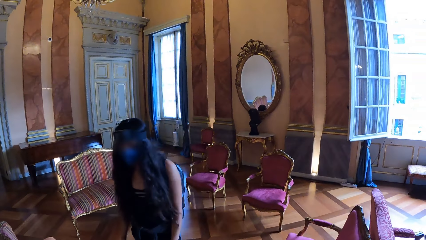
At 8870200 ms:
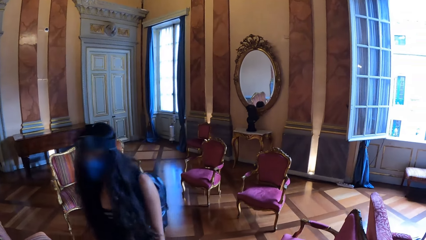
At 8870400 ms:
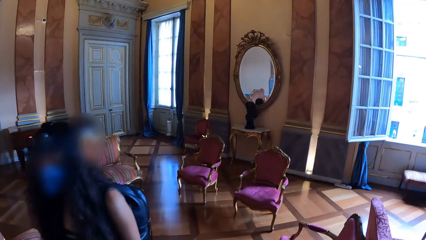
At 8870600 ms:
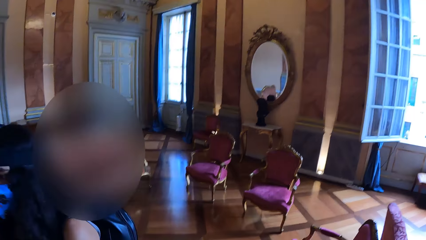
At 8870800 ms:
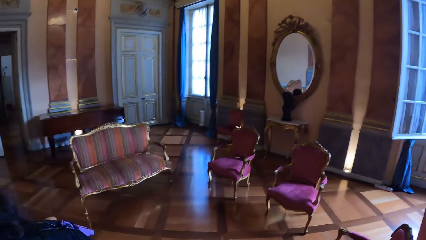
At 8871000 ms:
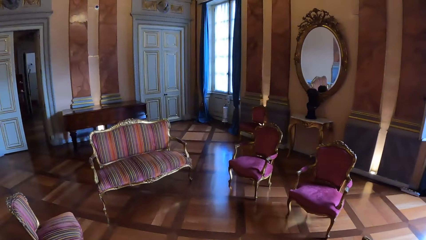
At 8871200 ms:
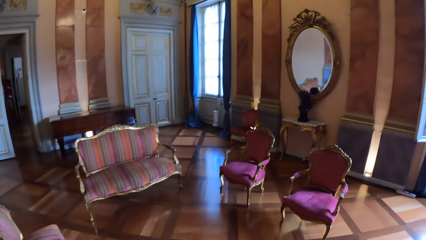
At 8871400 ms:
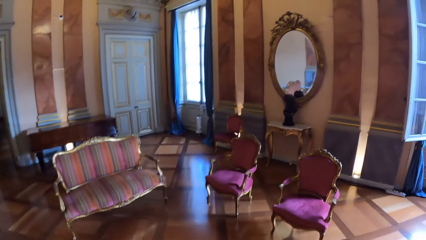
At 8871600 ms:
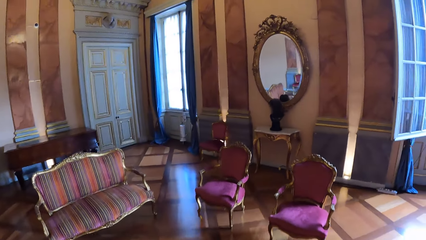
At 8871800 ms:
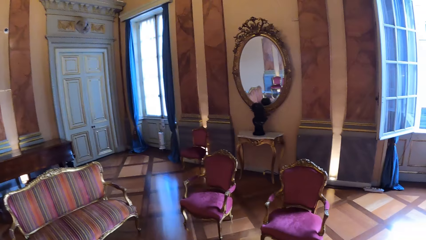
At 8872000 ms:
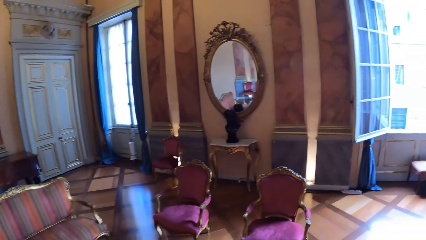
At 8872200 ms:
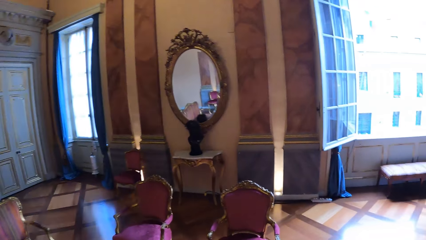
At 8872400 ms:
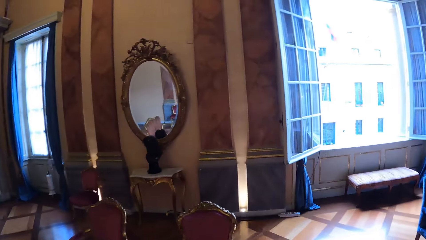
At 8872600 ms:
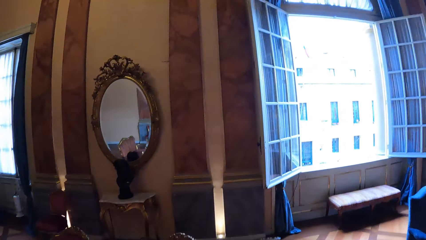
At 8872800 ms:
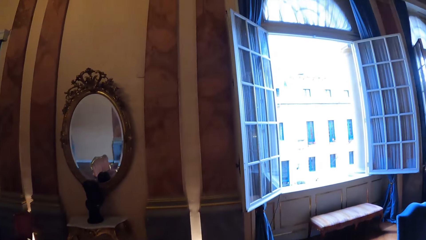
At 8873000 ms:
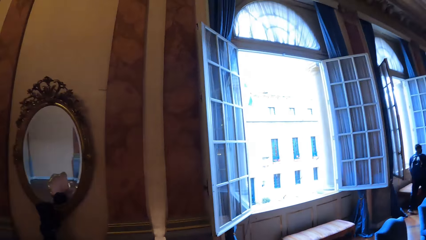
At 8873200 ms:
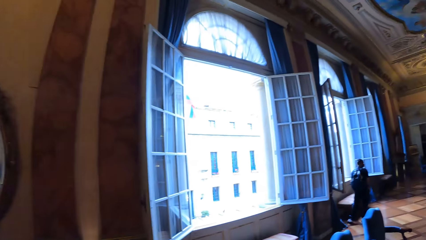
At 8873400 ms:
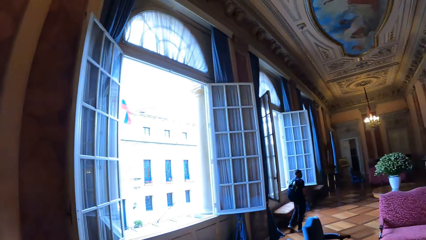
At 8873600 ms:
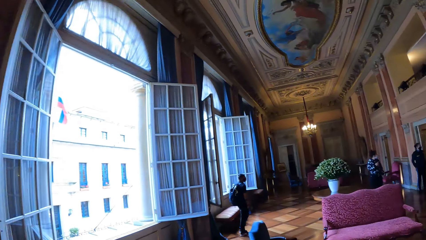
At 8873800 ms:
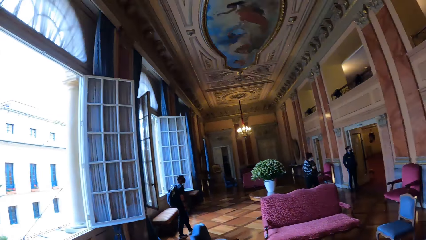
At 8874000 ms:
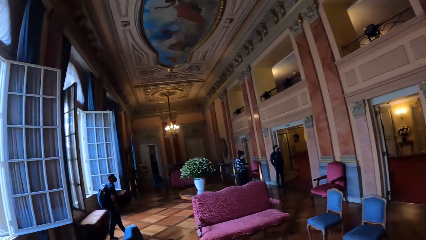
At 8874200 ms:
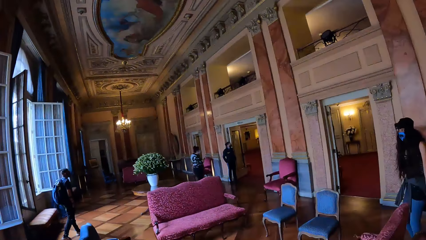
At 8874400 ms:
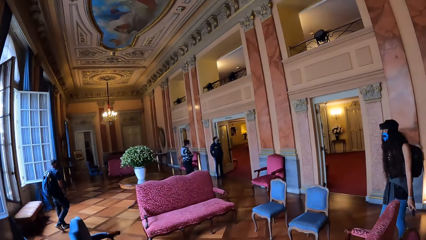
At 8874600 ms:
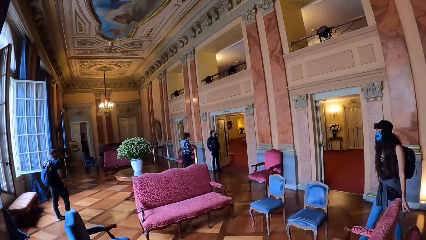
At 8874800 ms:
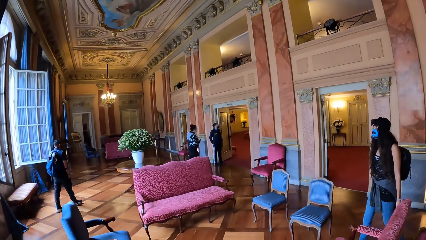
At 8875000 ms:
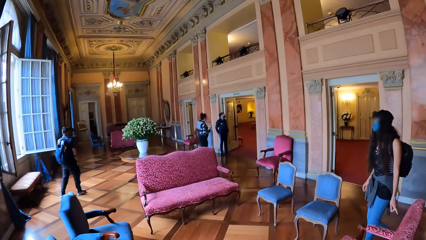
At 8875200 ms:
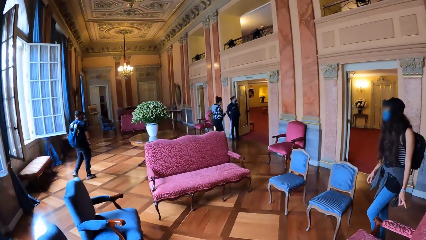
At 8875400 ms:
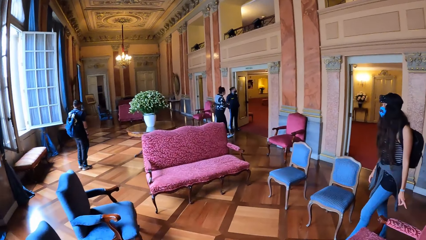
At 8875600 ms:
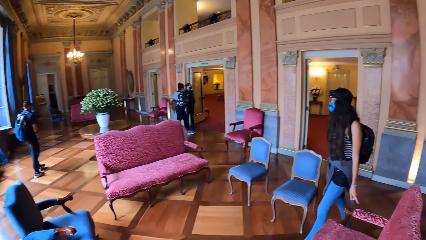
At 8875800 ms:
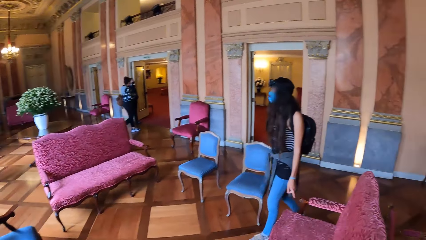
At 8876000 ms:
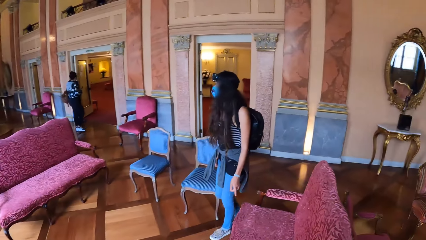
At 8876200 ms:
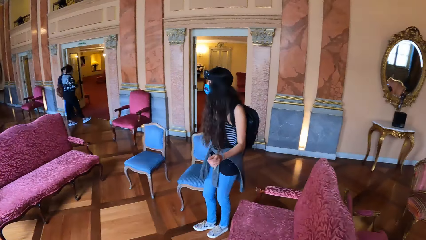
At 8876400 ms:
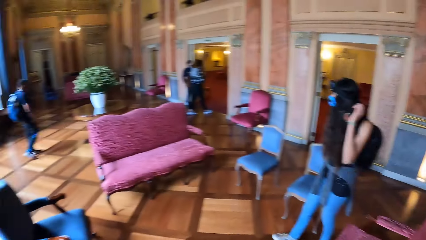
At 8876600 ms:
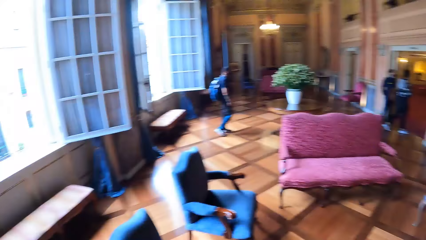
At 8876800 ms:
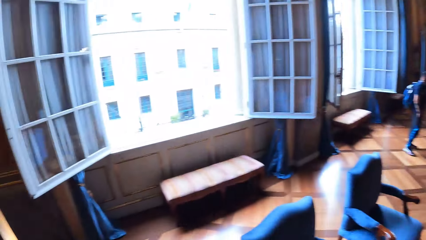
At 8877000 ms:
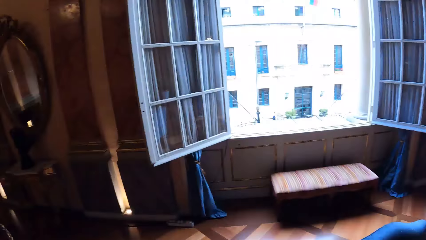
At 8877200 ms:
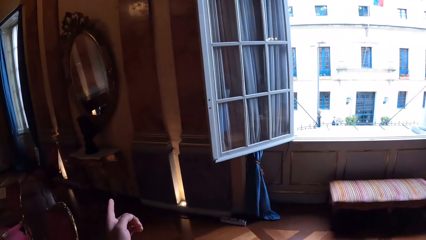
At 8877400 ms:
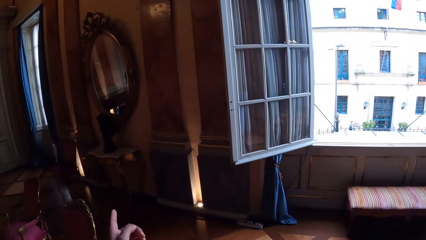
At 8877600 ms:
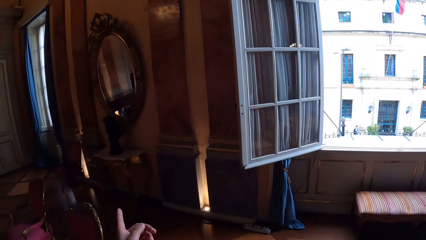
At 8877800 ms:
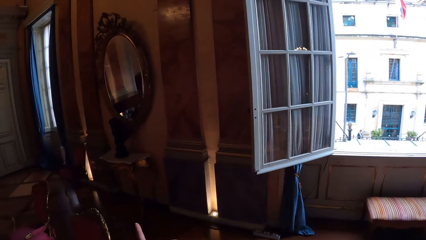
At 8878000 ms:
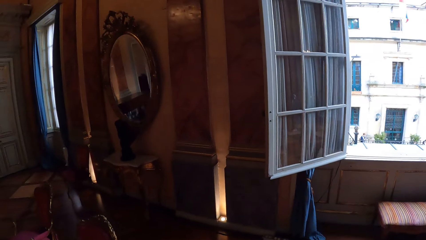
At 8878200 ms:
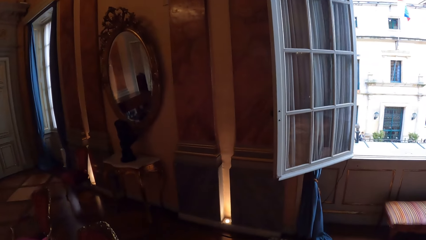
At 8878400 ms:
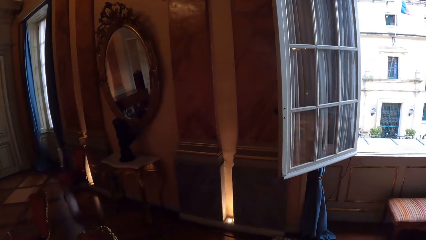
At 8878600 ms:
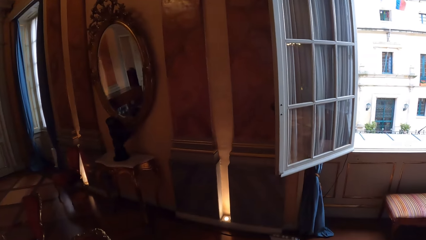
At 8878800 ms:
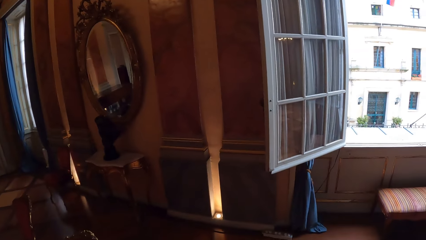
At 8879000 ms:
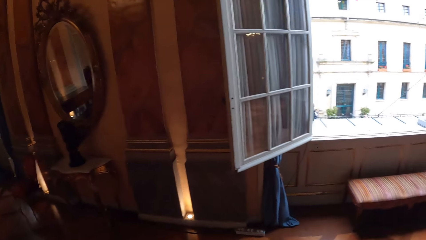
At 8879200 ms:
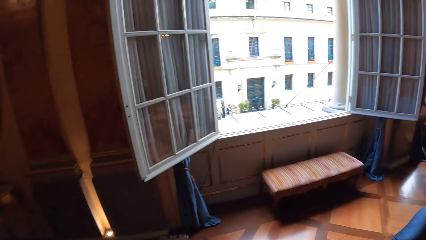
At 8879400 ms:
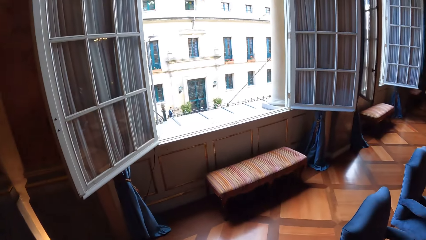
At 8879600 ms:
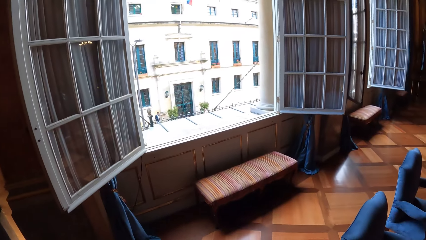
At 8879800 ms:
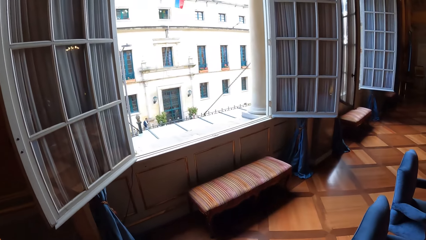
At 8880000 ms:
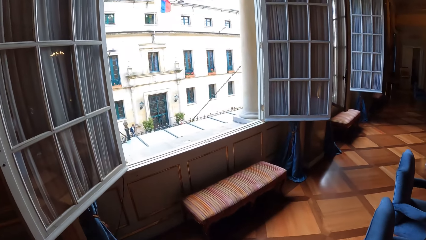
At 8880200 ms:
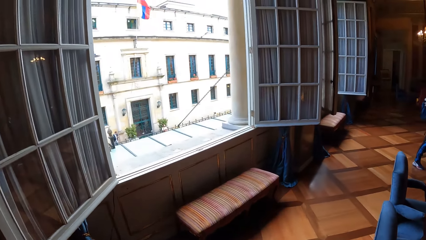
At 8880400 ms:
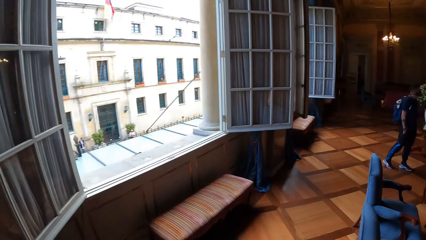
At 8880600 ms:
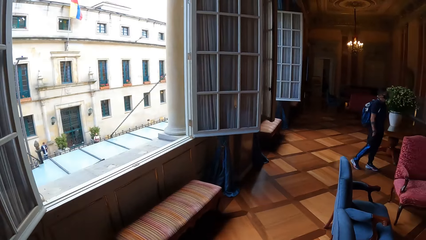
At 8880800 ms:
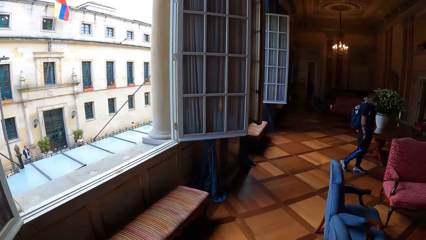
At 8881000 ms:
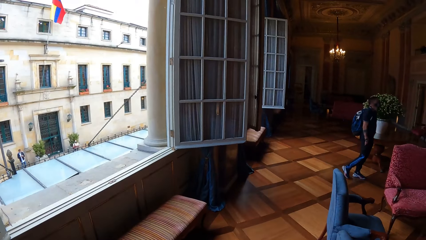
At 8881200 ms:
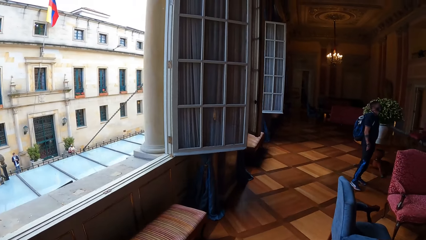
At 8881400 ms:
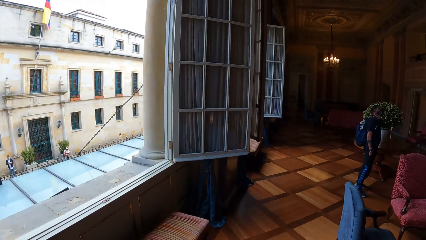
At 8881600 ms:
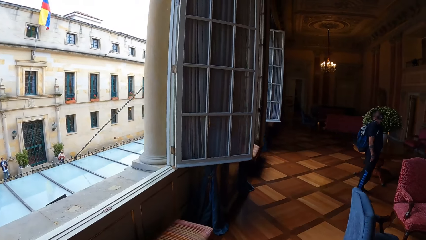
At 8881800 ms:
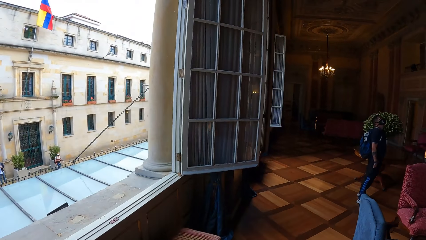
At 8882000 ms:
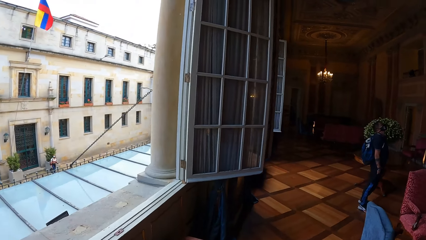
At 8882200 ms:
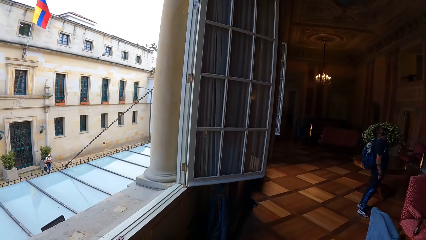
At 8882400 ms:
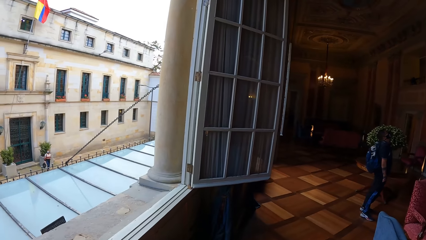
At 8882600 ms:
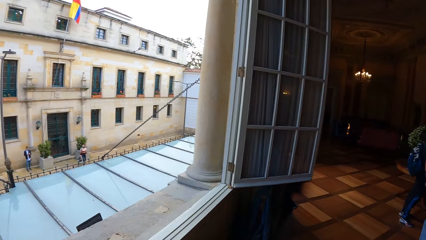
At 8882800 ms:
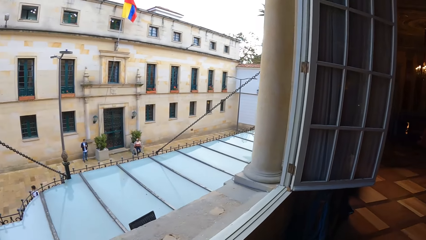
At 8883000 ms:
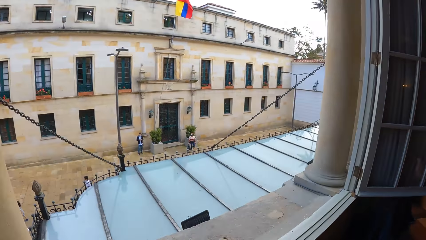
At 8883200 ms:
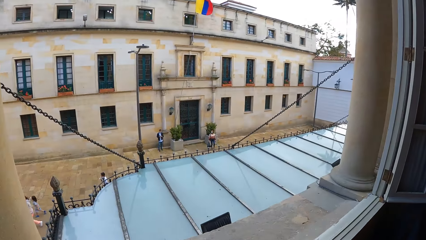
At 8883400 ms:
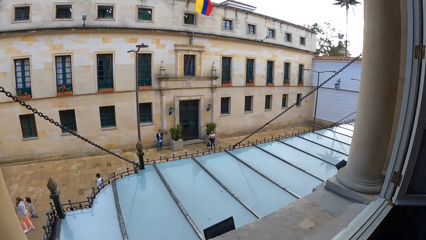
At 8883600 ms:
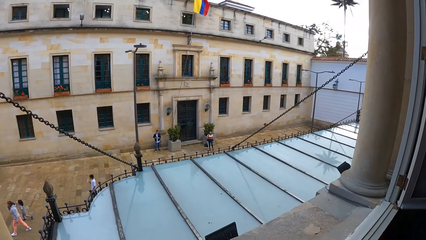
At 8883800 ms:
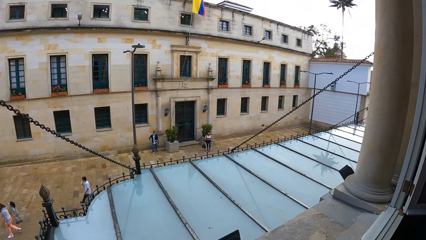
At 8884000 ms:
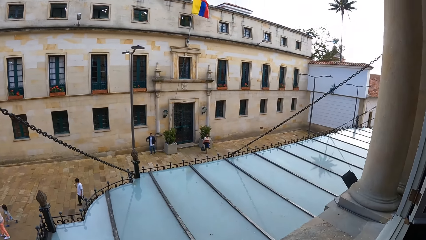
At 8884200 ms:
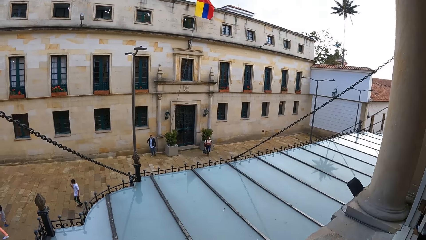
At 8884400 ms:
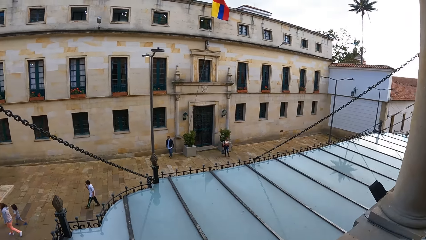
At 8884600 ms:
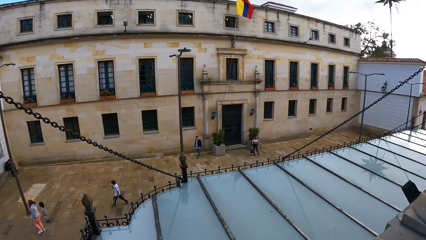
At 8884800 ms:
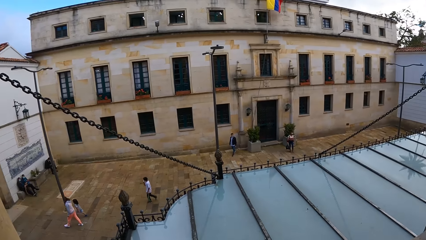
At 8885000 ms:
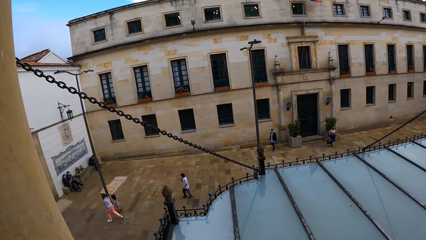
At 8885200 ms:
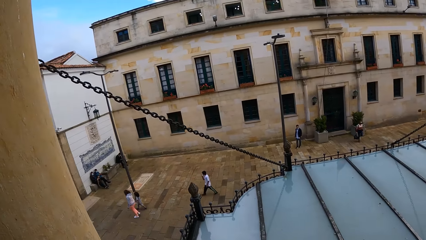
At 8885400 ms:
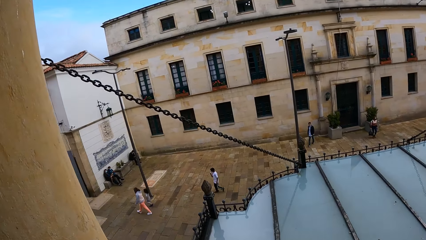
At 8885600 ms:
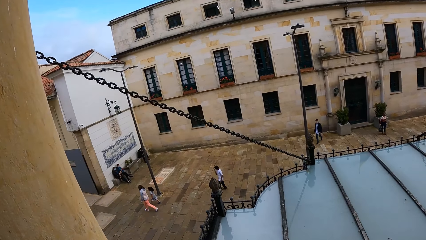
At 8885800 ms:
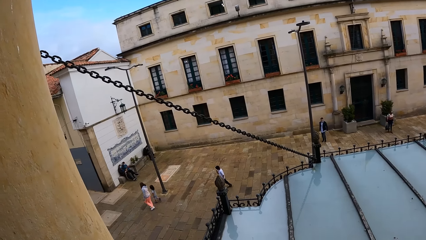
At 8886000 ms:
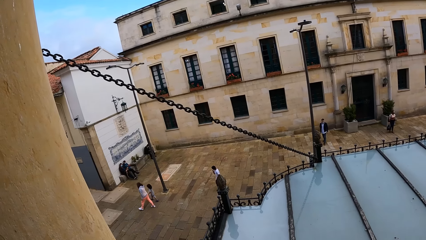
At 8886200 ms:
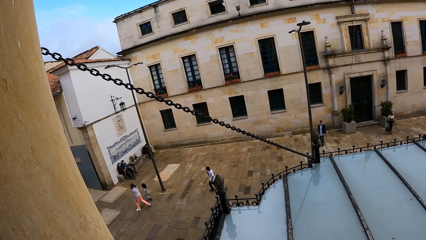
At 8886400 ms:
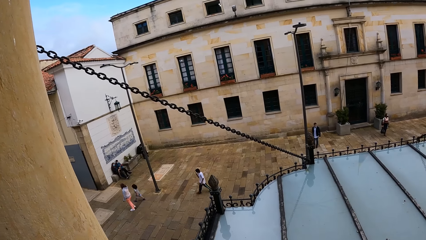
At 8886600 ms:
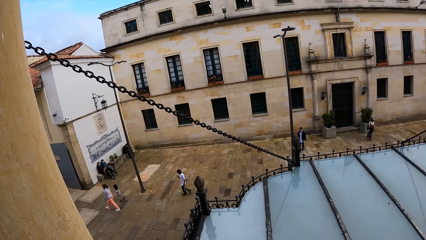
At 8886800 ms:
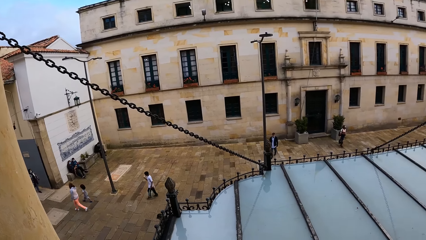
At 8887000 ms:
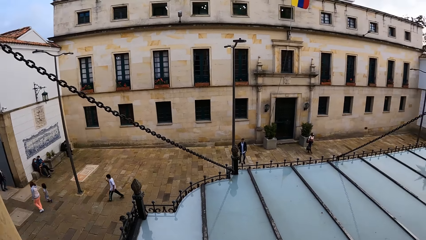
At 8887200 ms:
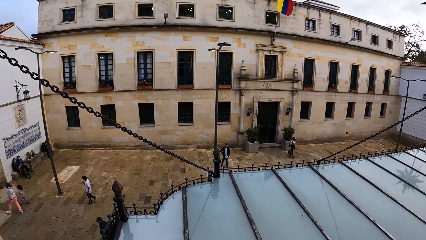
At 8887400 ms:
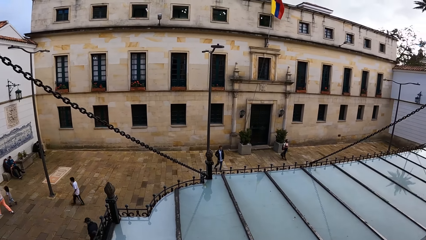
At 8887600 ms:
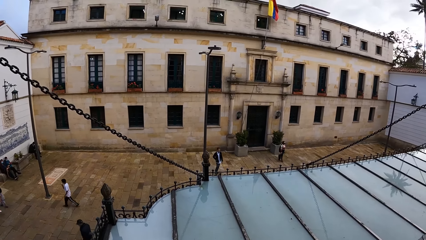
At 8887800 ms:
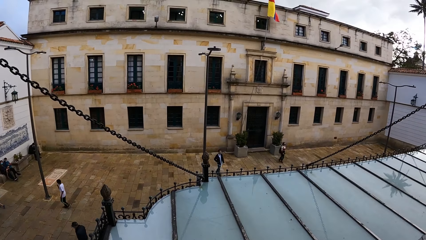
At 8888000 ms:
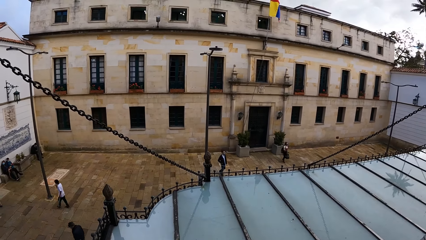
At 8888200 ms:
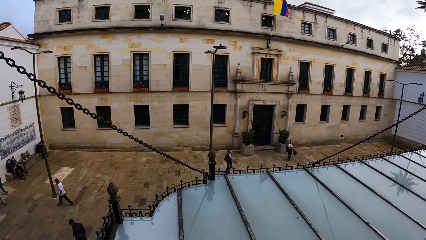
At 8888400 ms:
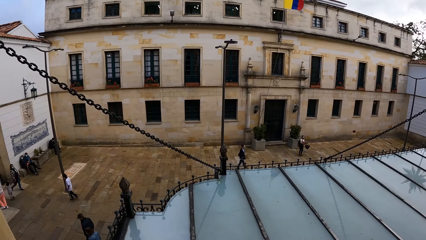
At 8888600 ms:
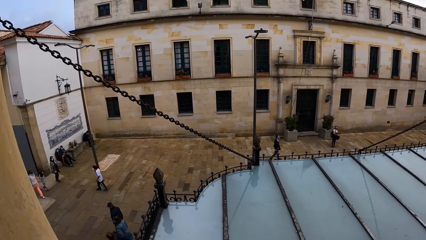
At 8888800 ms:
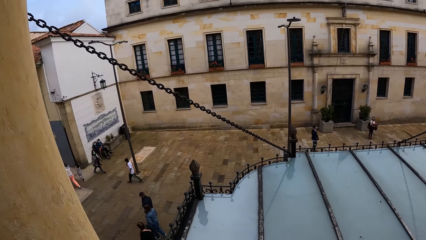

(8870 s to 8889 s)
The camera wearer moves the left hand. They point with a finger. They walk around. They look around.
